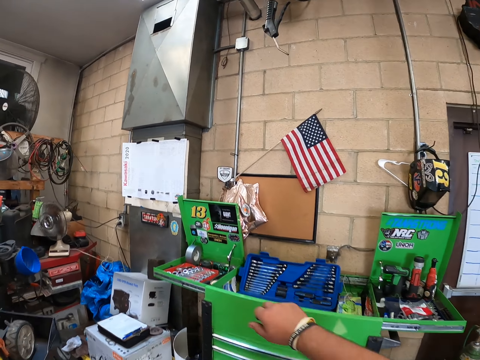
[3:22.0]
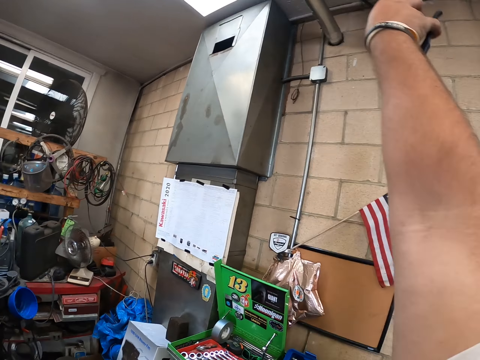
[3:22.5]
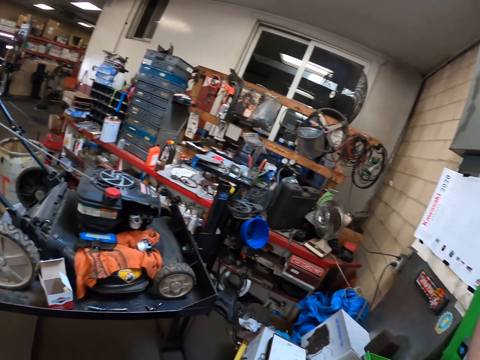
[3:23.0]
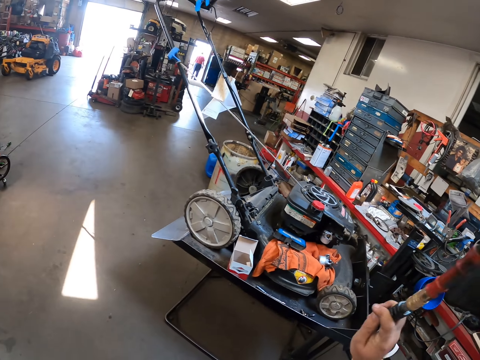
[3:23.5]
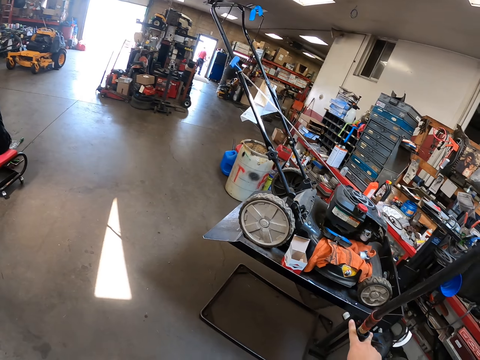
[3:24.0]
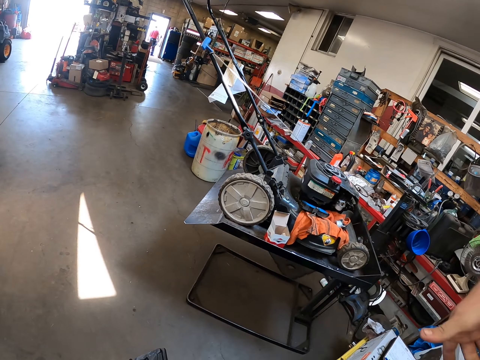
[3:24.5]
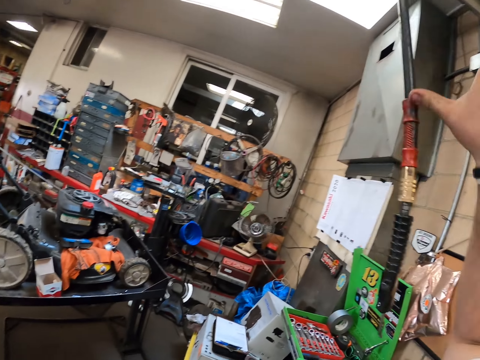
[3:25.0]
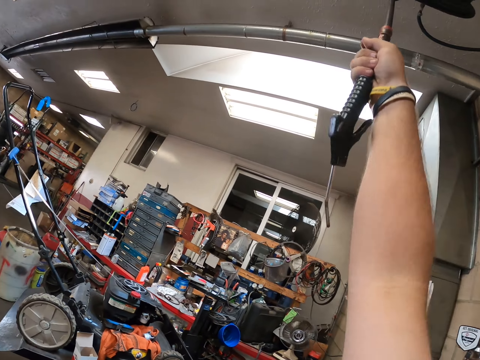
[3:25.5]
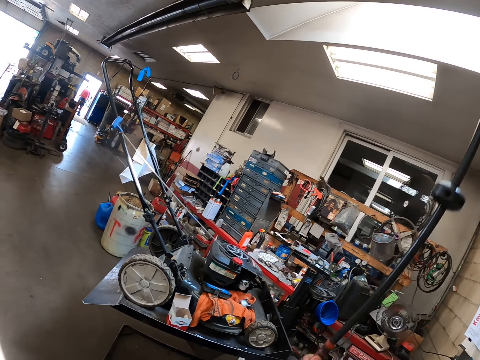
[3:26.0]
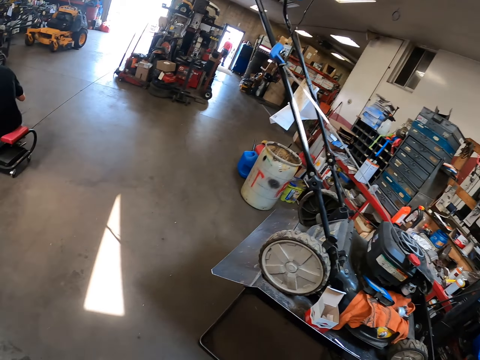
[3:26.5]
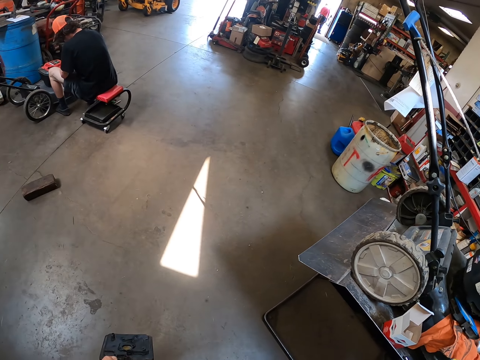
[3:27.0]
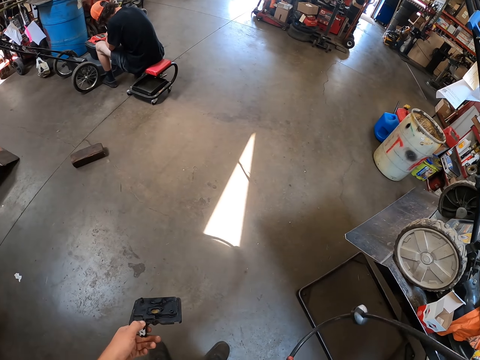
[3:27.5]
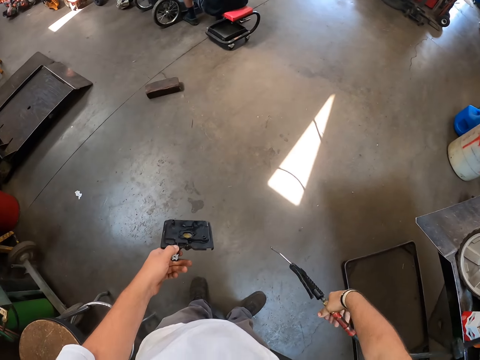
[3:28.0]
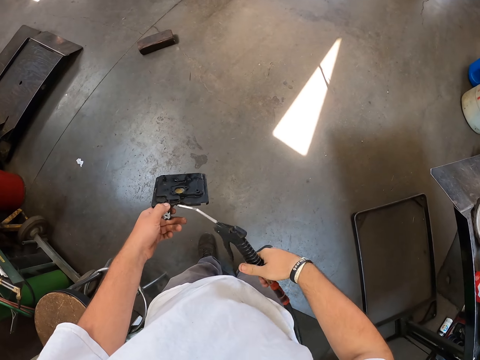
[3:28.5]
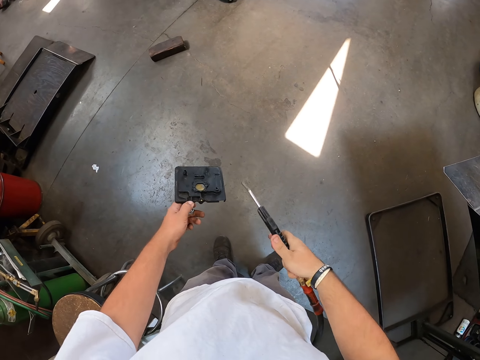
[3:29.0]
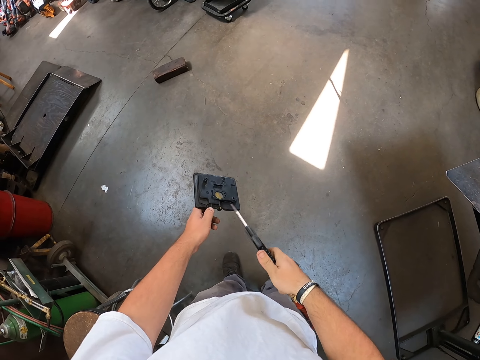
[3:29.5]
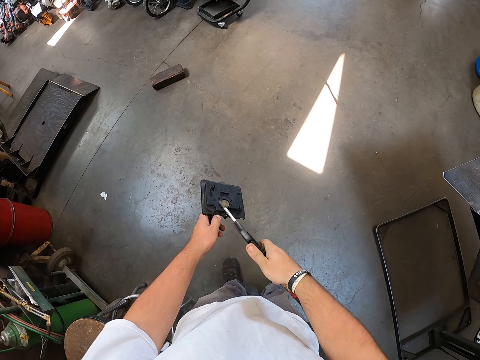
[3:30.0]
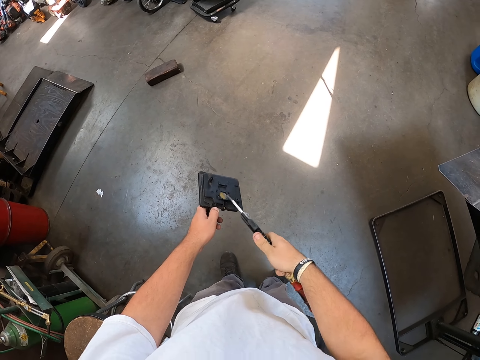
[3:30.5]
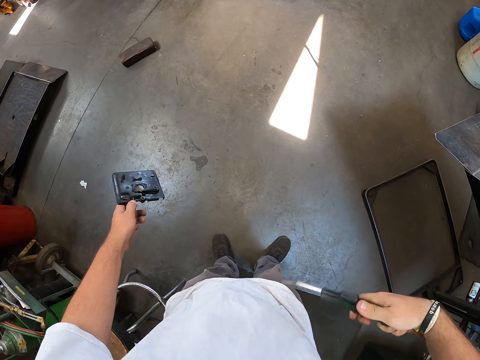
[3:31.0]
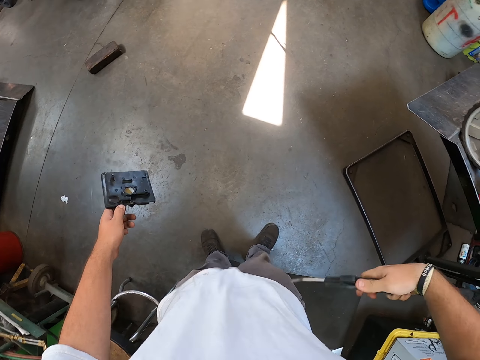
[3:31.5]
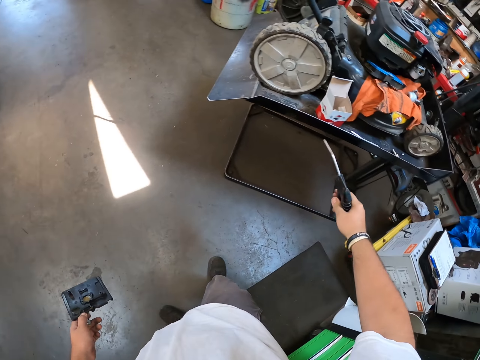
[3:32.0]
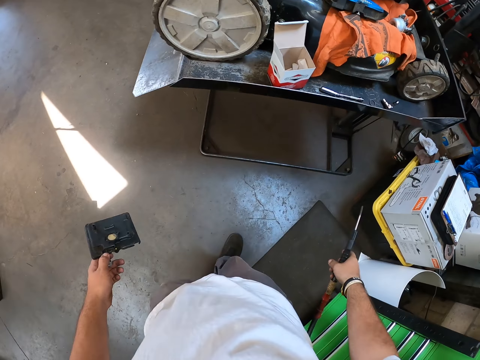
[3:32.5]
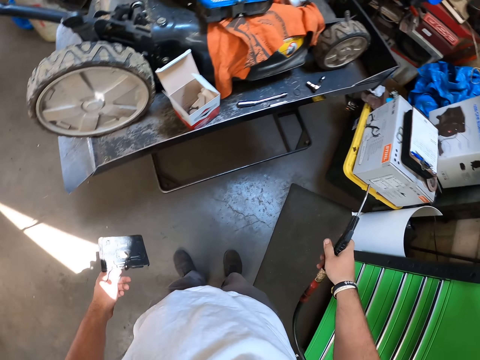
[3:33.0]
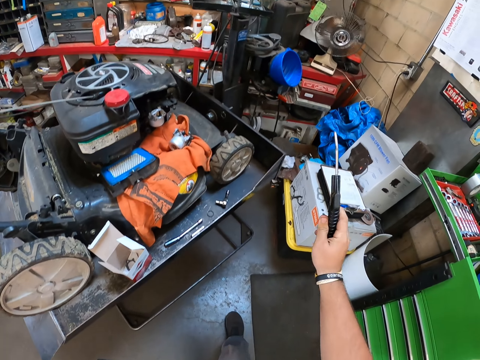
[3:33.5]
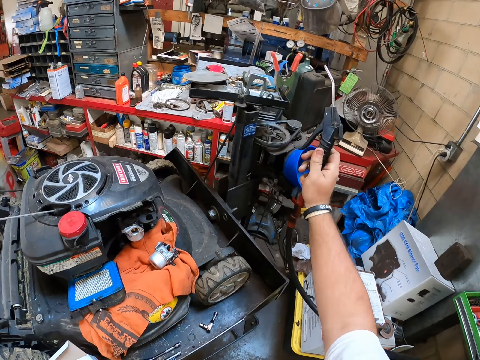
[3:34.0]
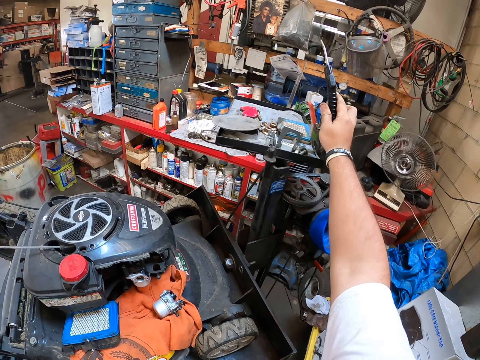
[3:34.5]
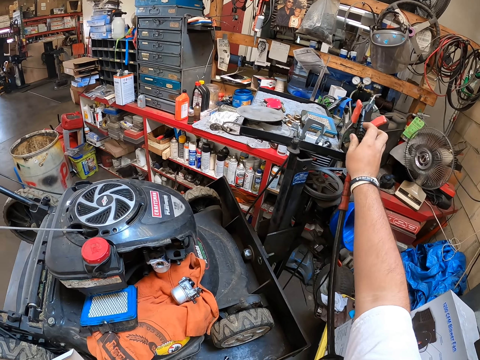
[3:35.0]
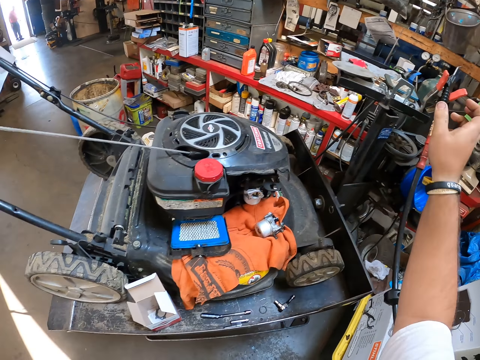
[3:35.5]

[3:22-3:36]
The camera wearer puts a hand up. They pull the cable. They pick something, spray the plastic cover with something, and spray themselves. They hang the air pipe. They put an object on the machine.

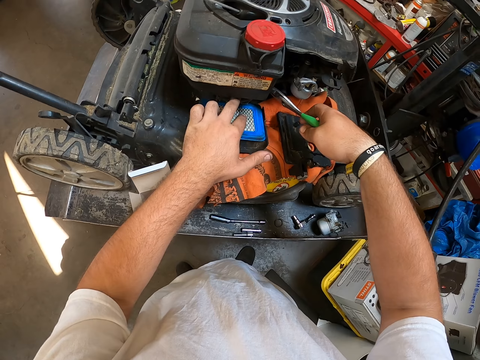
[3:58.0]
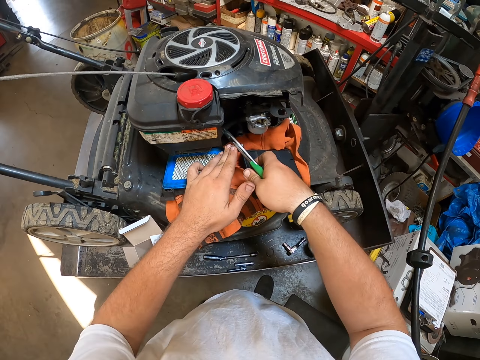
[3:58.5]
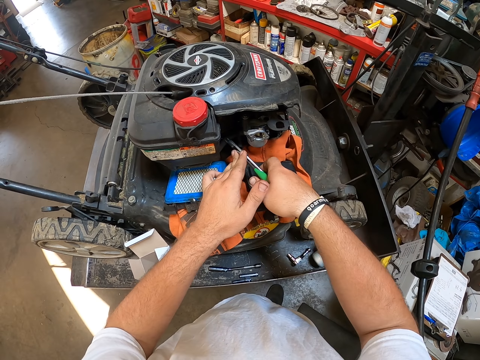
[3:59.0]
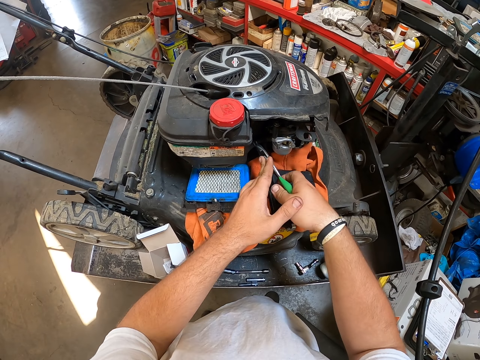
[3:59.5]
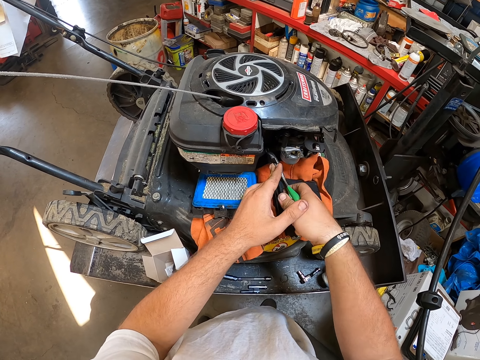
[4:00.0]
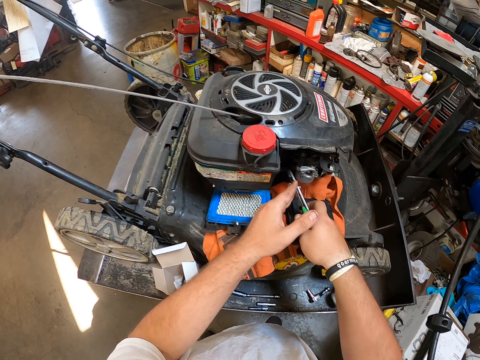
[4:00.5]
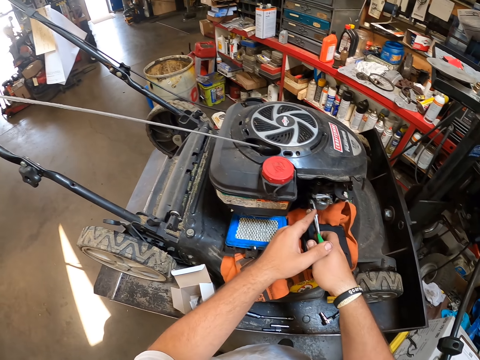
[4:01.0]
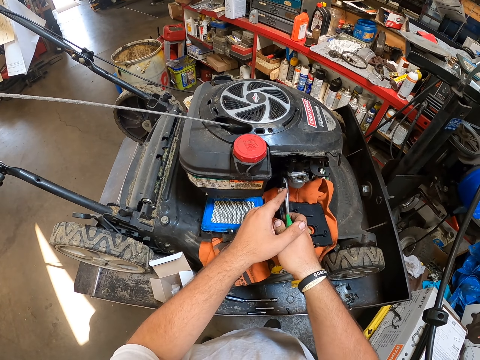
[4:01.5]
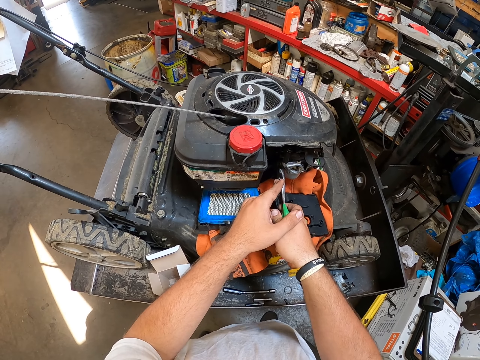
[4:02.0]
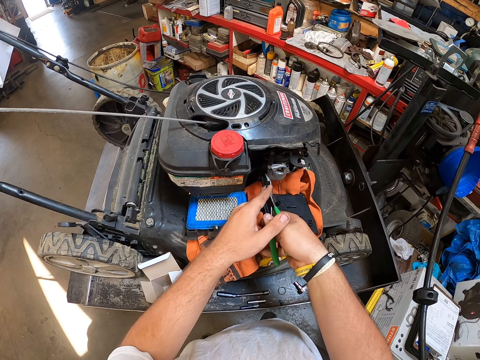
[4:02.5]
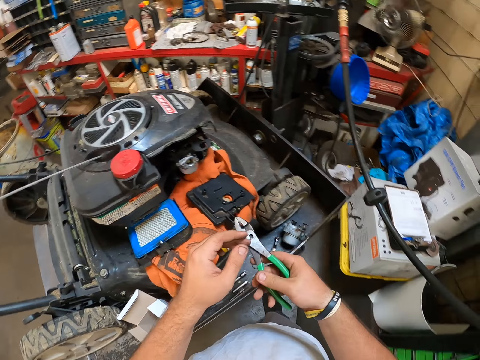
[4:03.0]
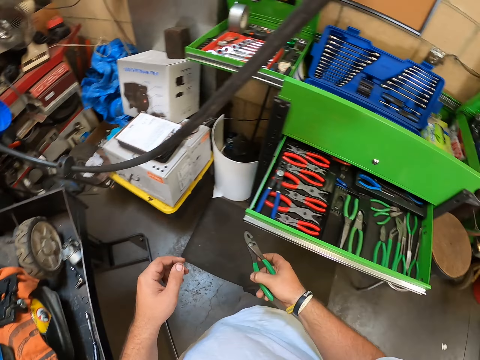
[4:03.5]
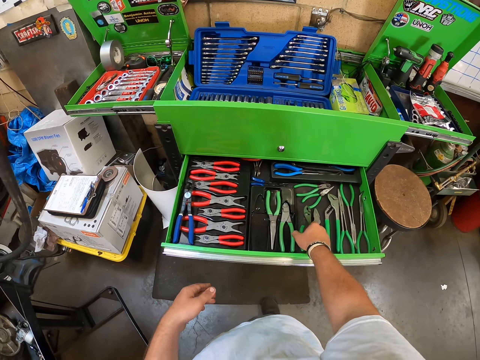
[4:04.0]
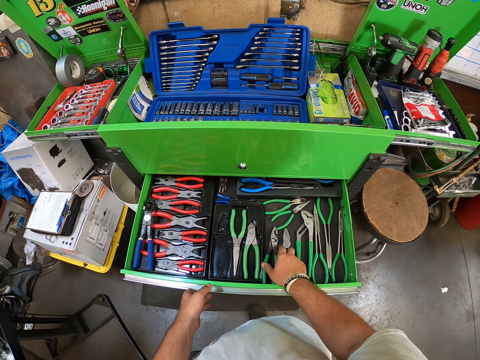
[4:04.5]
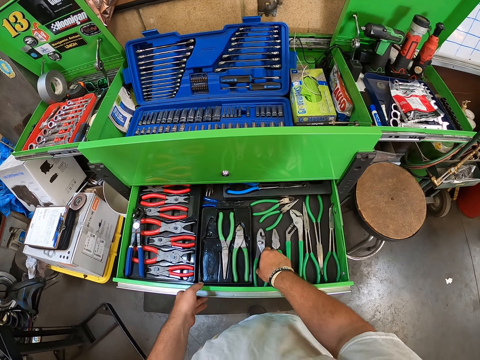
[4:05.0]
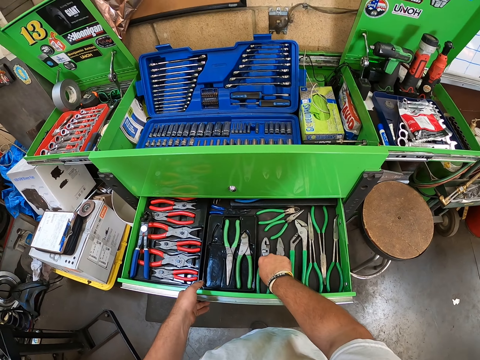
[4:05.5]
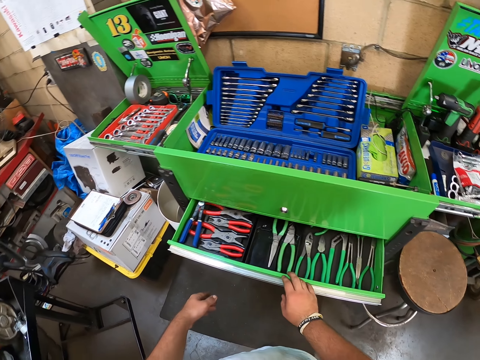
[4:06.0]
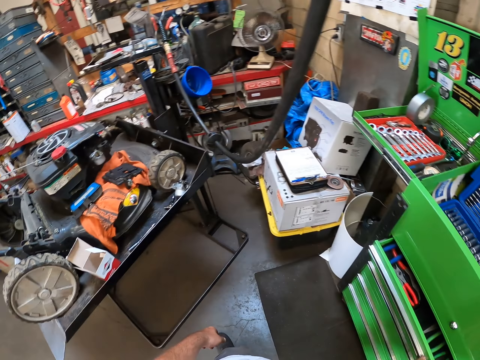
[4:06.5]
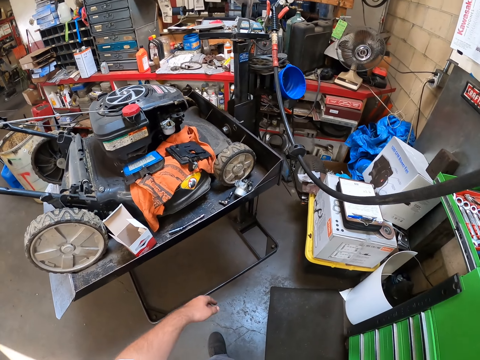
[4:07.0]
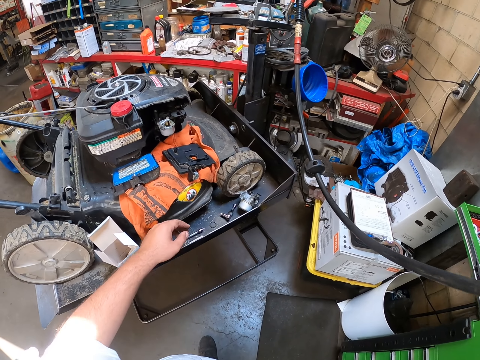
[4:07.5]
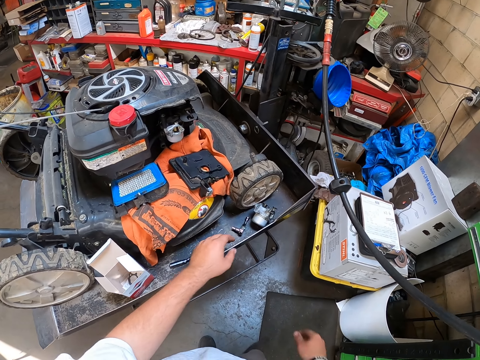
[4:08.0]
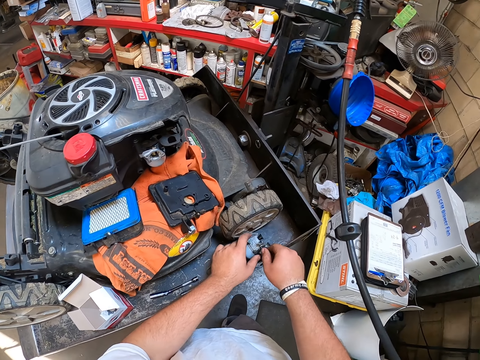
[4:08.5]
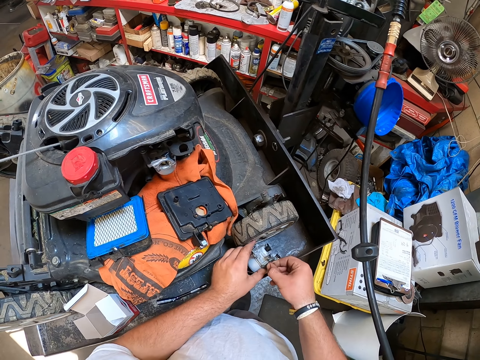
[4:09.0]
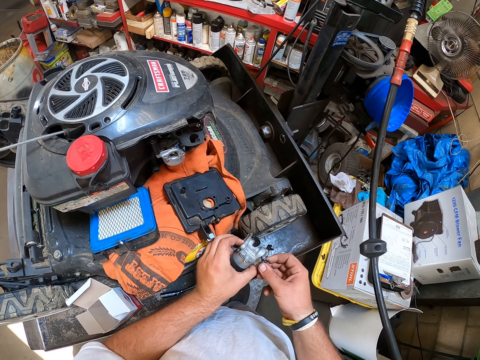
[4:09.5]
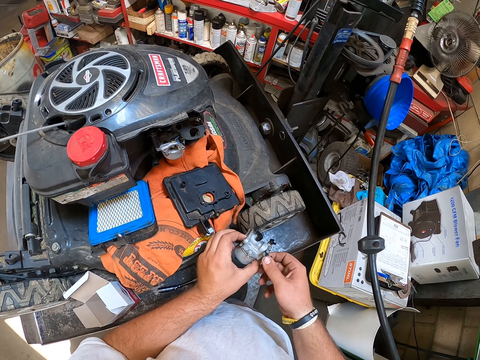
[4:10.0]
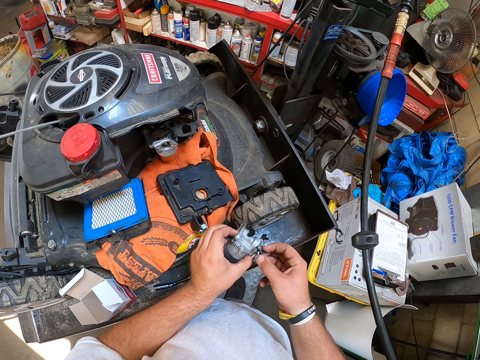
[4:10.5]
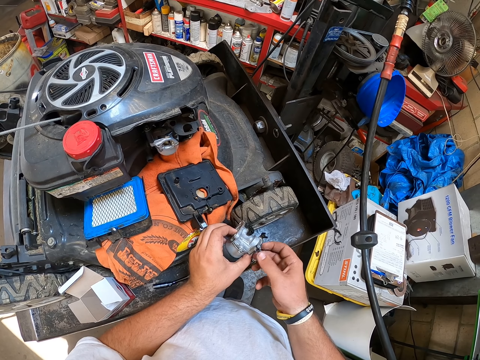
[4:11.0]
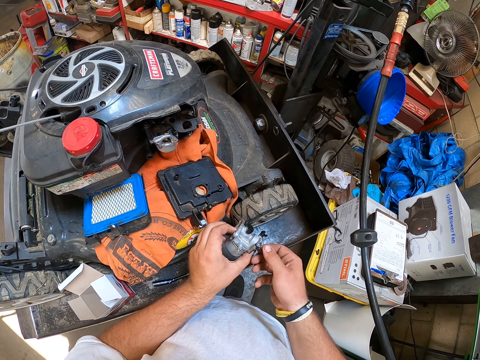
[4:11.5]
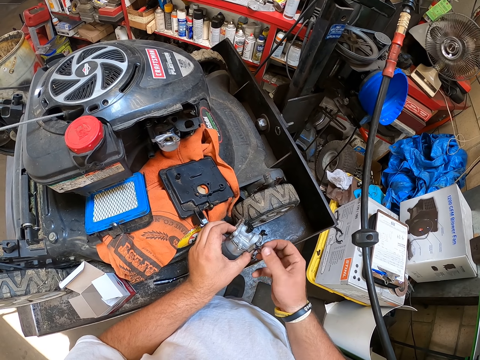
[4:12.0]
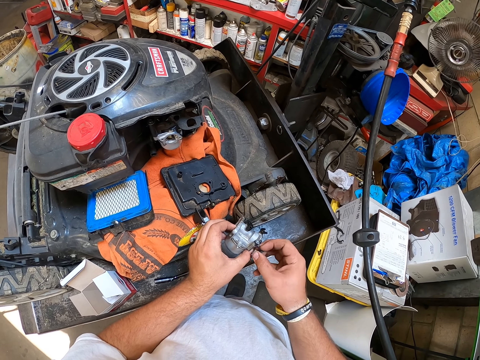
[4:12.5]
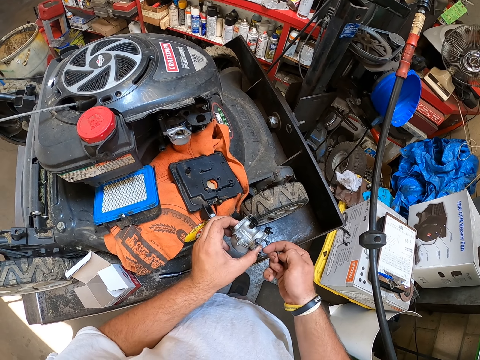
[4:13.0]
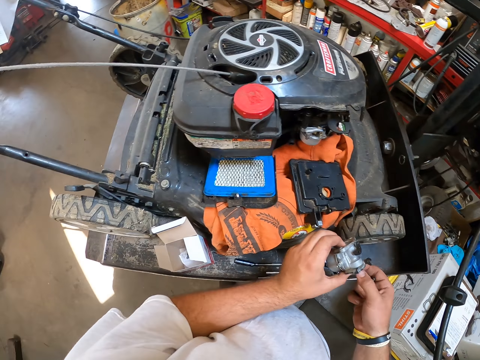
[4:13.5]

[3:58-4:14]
The camera wearer removes the bolts. They cut part of the lawn mower. They put the pliers back to the tool box and close the tool box. They pick up something. They remove tools from something.
